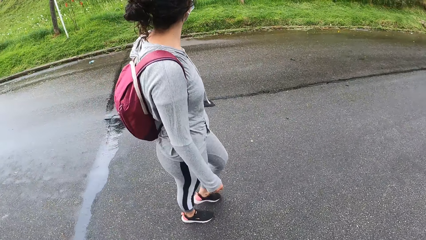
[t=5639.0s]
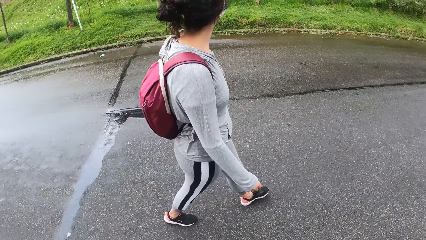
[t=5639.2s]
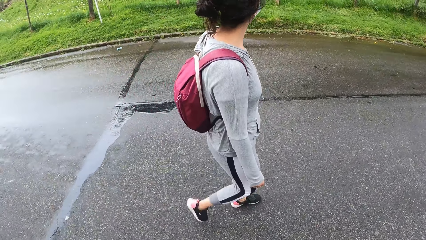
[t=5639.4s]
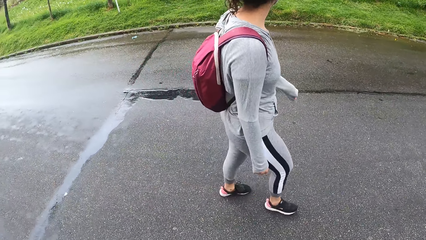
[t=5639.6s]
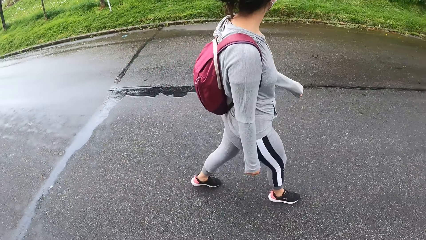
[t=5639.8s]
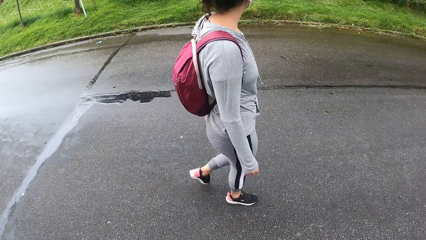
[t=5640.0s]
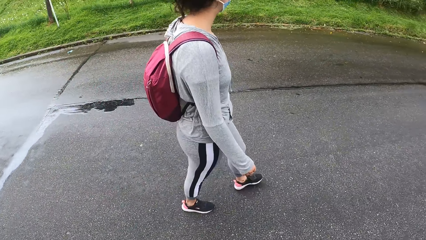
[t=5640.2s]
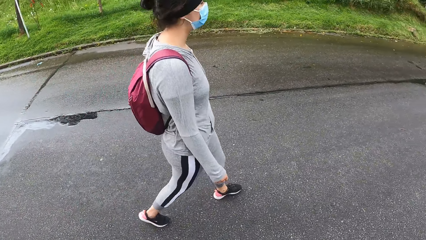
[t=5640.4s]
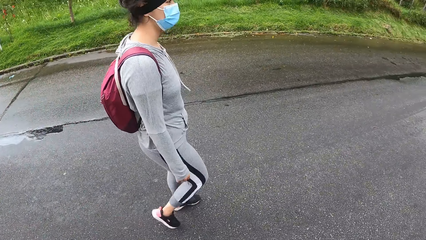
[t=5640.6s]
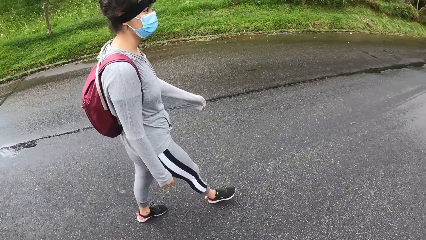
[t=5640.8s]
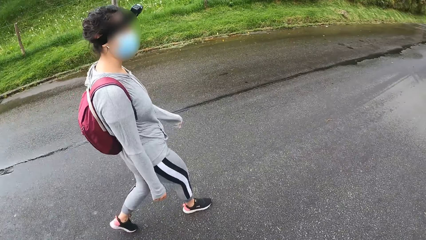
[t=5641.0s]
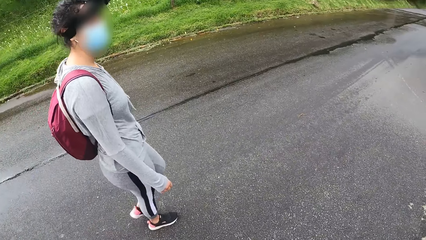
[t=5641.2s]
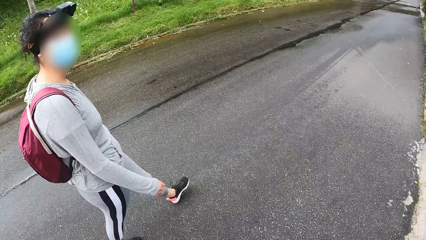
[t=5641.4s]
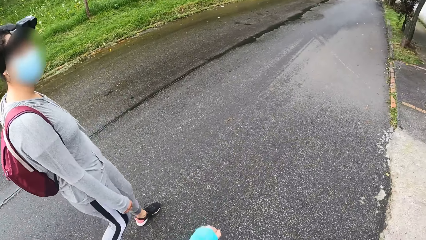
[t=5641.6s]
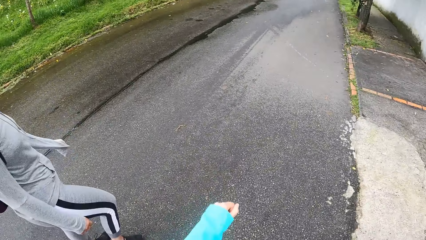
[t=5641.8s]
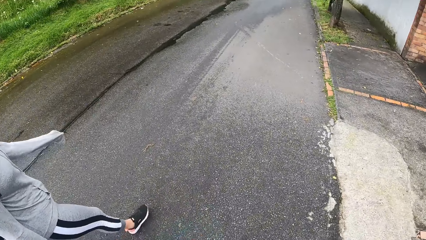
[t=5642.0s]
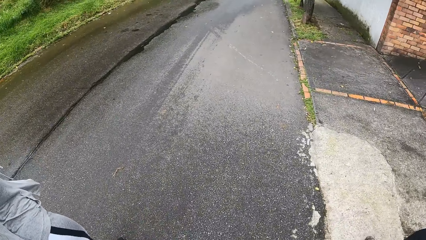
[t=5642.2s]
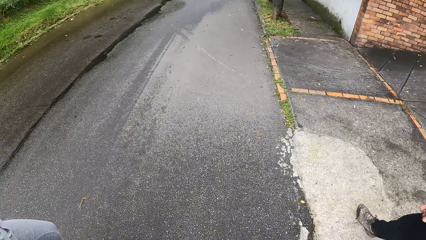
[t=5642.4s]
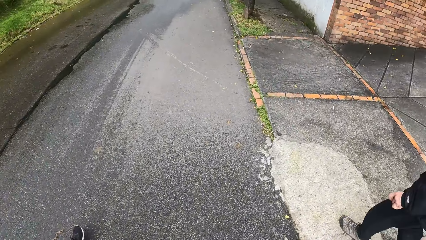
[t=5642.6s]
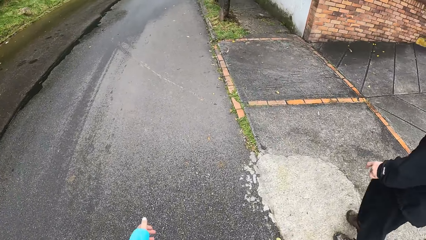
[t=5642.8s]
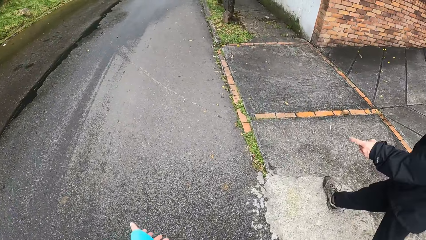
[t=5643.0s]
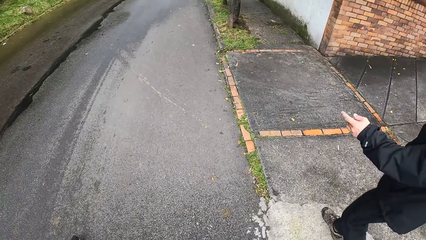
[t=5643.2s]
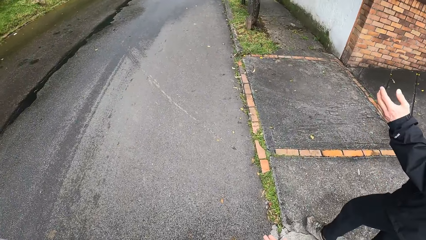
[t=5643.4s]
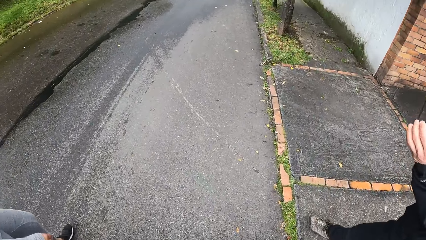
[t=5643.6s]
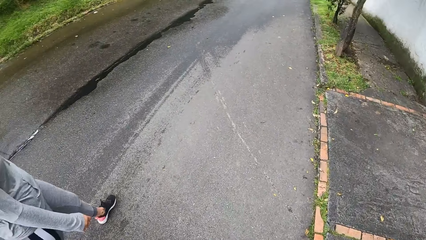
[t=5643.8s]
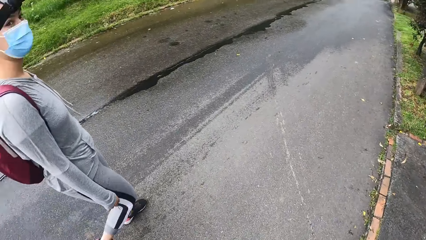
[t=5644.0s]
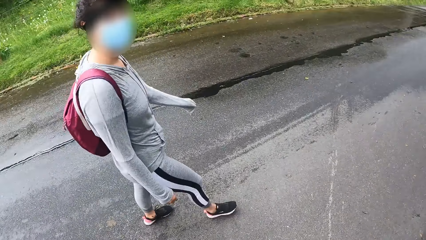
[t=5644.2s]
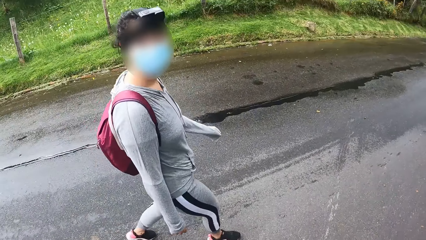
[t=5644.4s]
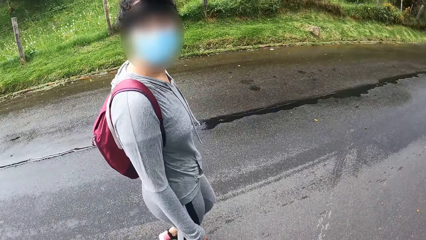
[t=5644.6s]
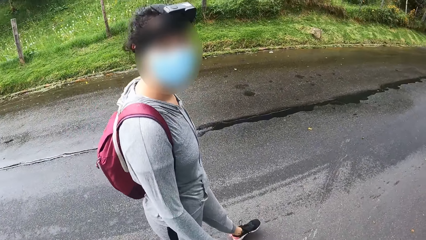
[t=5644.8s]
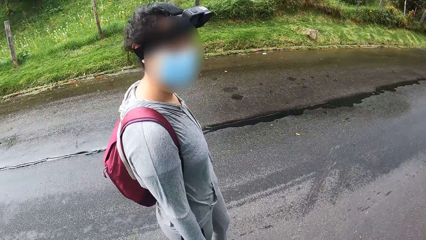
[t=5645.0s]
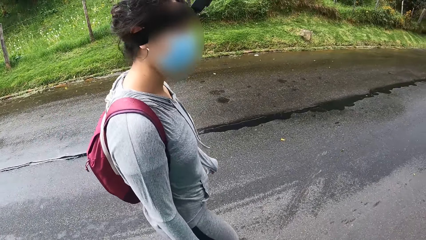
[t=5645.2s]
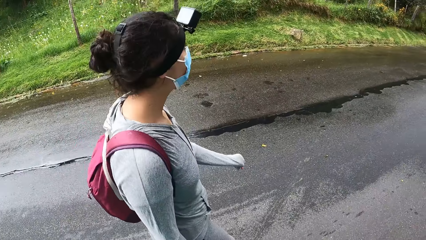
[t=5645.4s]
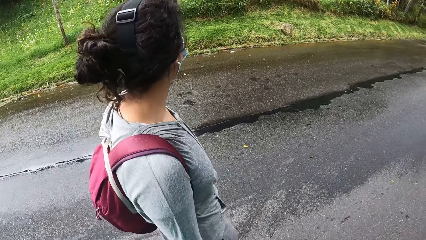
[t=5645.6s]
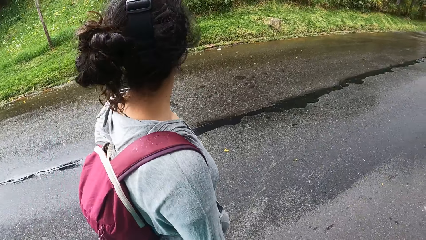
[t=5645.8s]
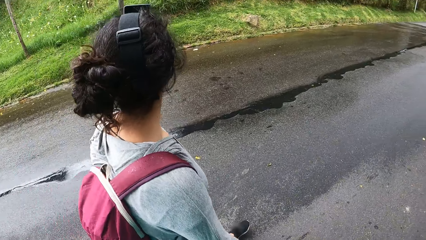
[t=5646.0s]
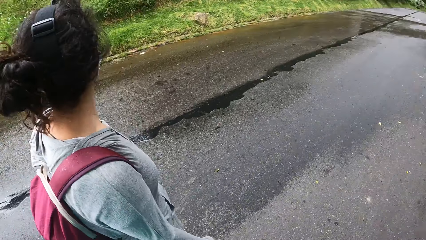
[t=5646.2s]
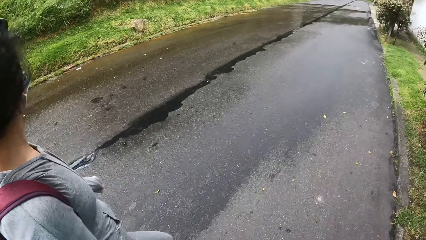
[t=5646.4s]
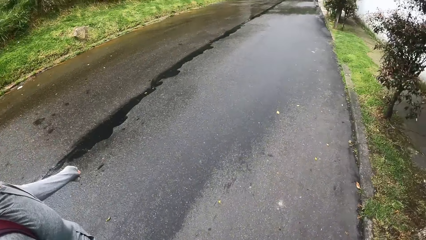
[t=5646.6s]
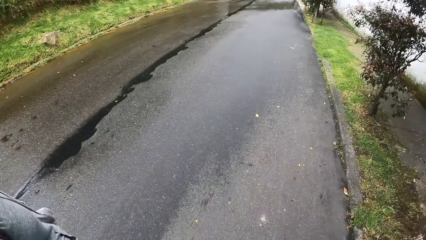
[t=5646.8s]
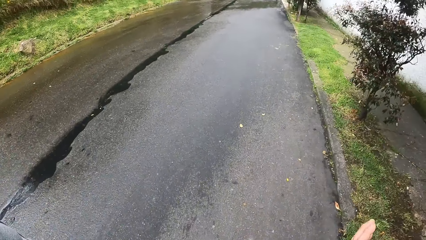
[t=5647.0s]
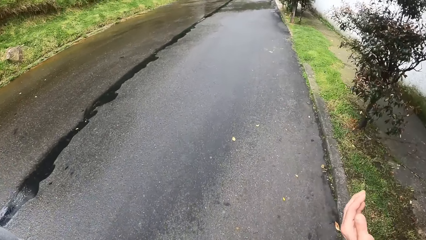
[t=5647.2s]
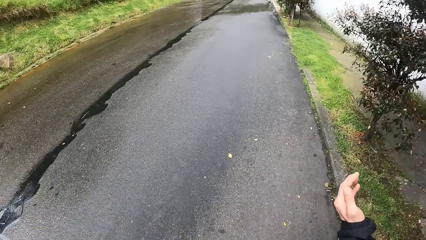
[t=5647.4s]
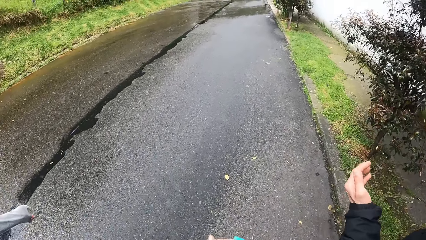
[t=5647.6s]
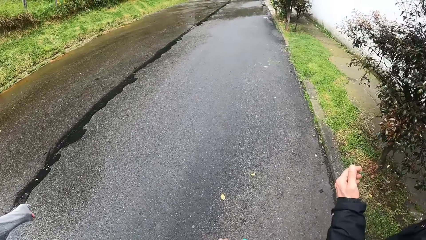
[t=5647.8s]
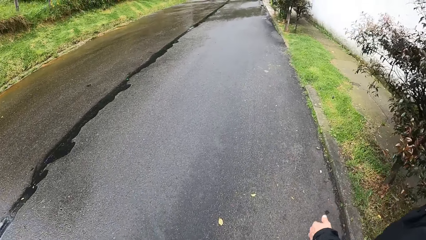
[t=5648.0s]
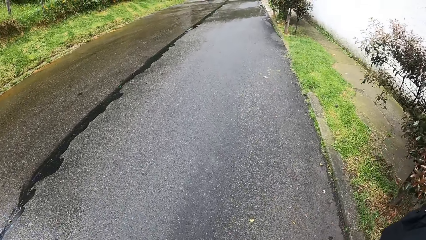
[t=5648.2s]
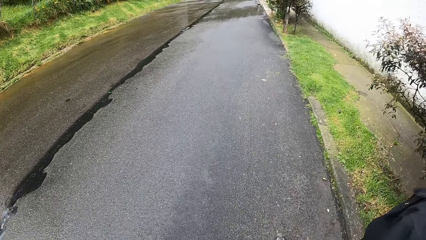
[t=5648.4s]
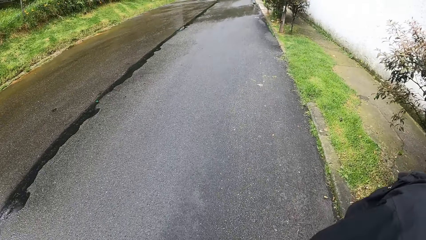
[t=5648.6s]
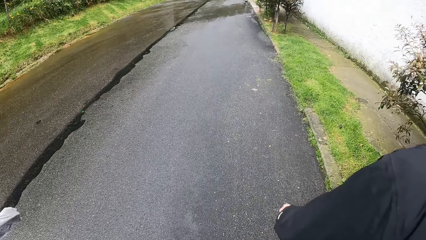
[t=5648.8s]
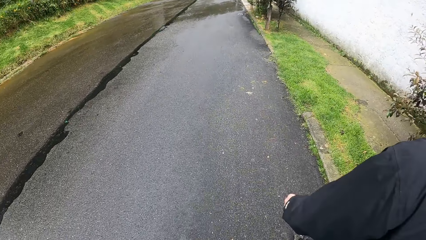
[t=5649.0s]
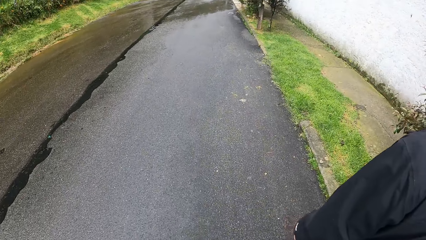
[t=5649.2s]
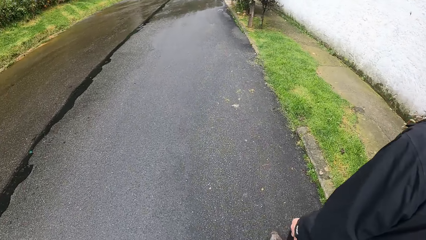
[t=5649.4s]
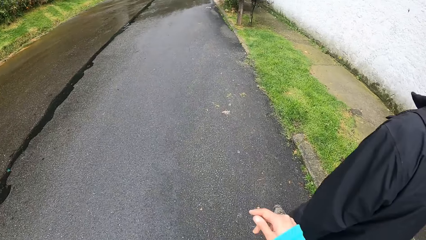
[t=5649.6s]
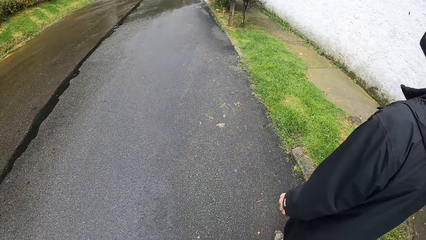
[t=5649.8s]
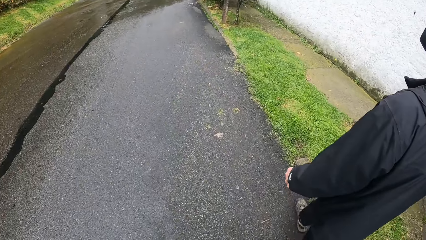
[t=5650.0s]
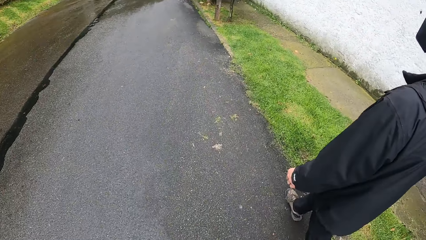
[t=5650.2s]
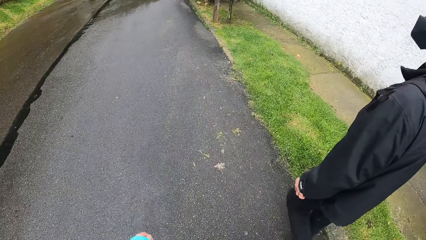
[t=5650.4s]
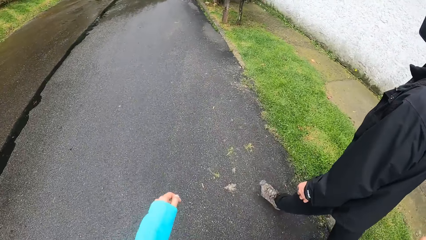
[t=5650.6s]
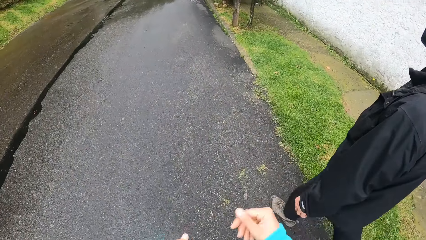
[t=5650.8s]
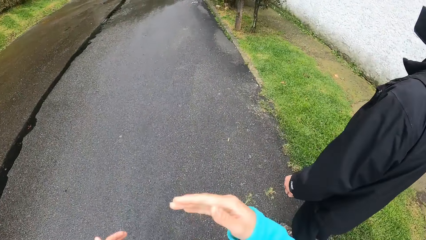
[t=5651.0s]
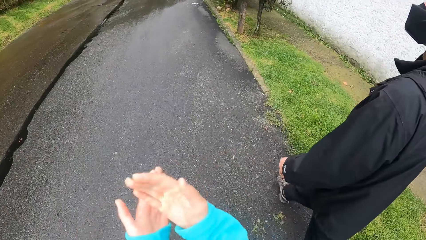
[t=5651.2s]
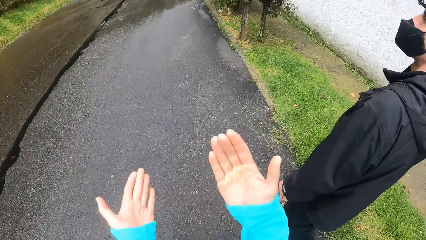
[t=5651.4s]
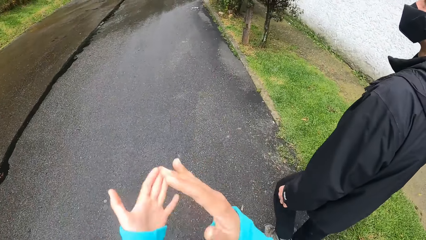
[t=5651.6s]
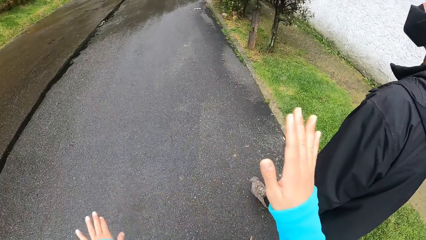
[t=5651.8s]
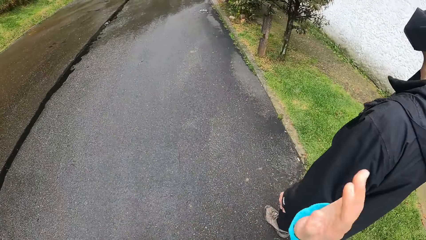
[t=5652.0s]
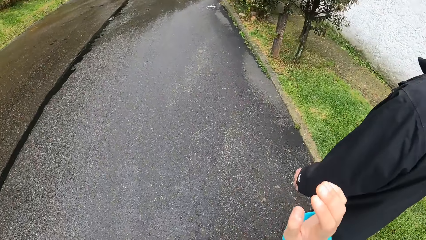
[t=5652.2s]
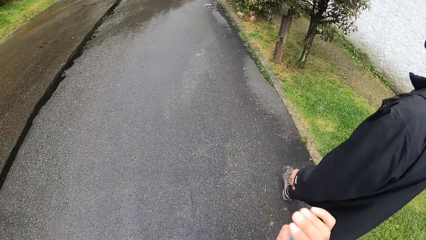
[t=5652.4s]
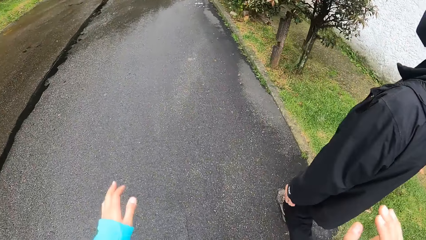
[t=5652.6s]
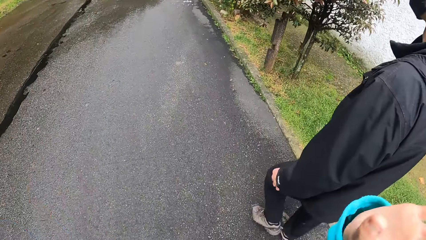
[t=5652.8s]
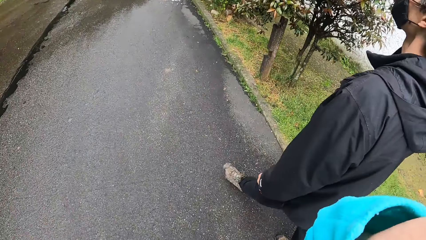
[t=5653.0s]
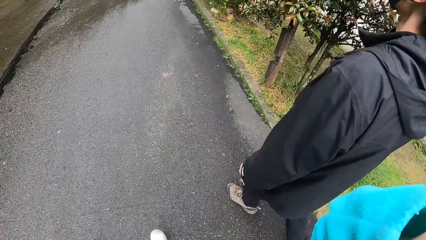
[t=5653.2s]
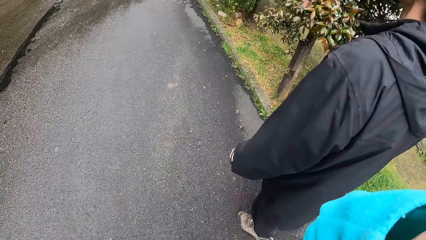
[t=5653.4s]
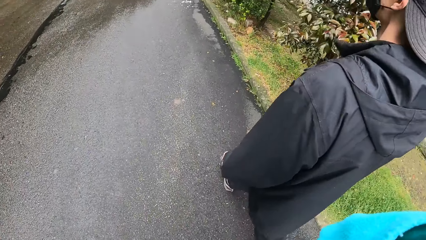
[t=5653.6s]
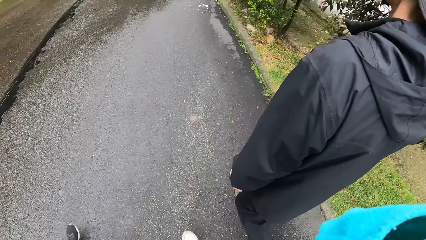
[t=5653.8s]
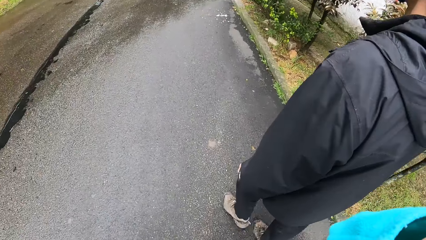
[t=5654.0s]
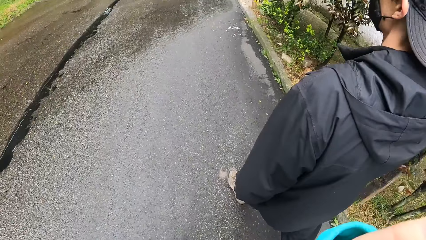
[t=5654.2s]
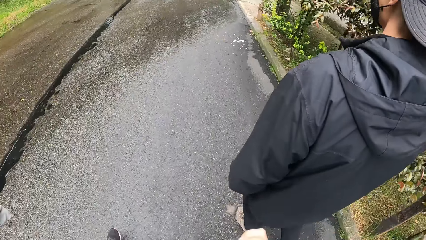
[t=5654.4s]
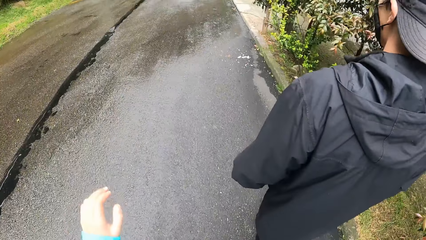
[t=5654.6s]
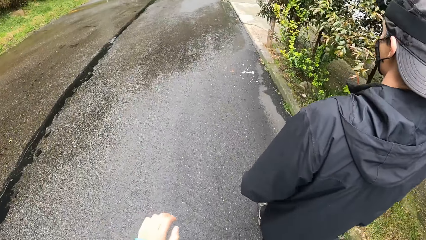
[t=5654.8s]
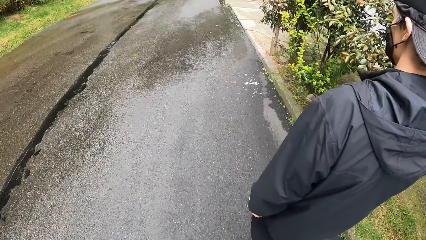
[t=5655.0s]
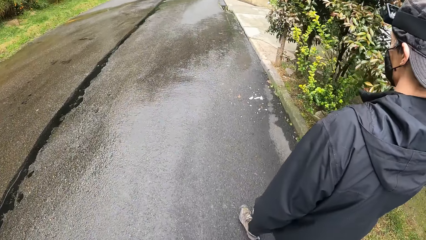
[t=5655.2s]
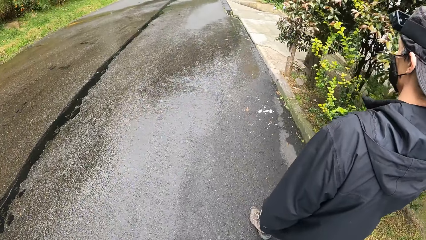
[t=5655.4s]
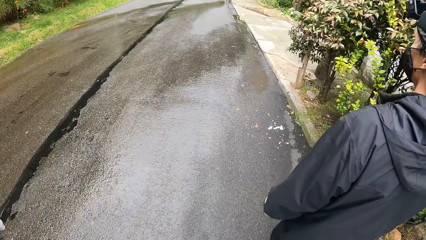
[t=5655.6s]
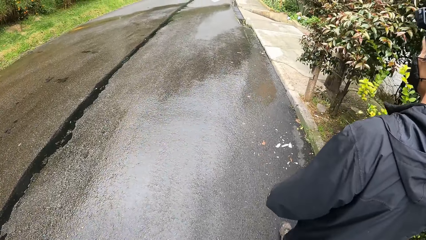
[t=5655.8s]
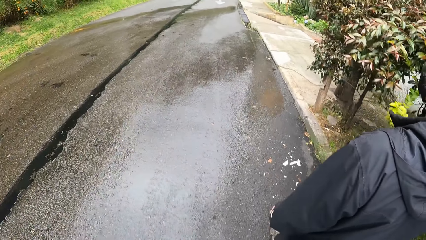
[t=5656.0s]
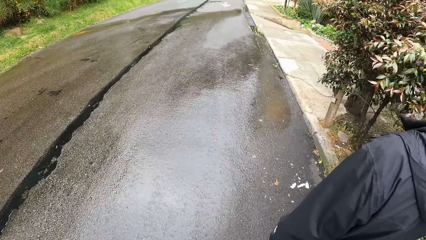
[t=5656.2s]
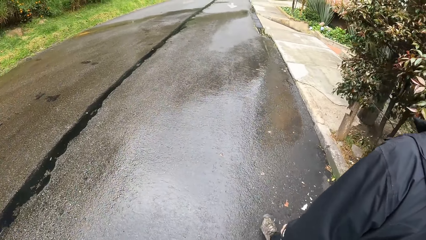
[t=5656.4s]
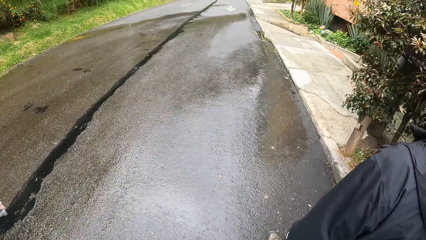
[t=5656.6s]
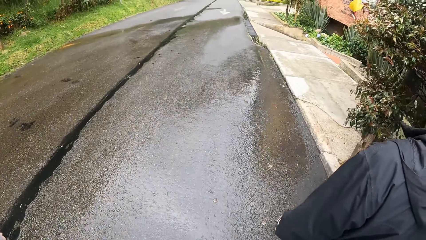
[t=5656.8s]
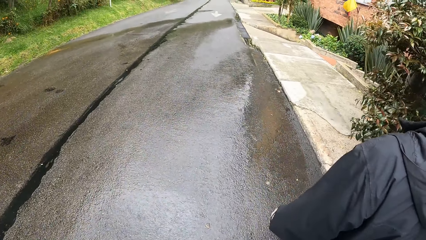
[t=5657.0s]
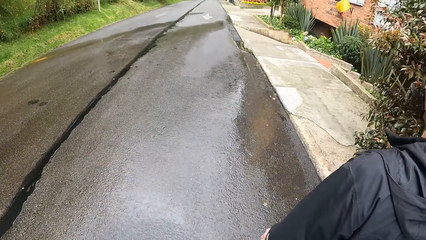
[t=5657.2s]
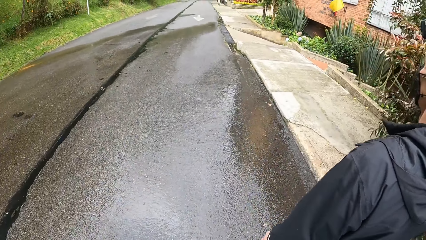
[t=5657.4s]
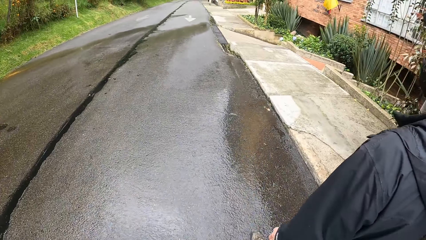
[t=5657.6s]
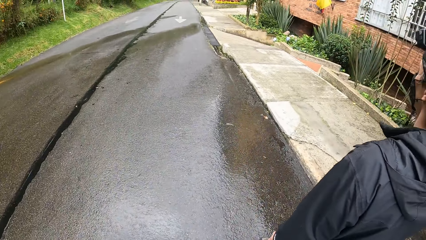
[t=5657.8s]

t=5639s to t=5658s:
The camera wearer moves around. She taps her left hand with her right hand. She touches the camera. A man moves around.
